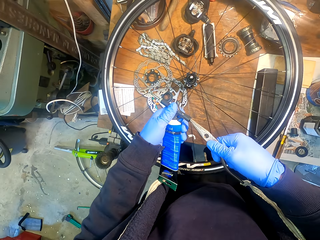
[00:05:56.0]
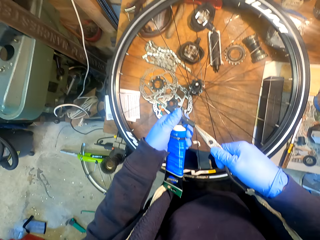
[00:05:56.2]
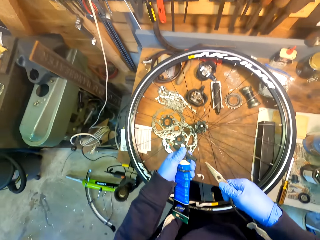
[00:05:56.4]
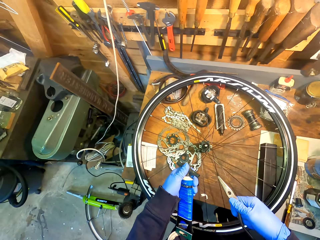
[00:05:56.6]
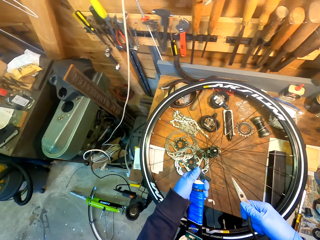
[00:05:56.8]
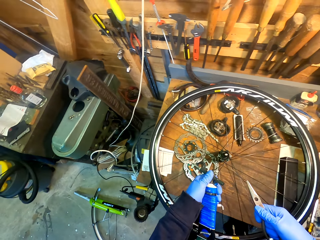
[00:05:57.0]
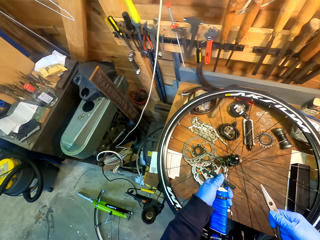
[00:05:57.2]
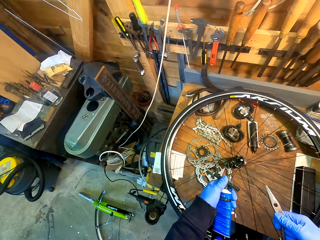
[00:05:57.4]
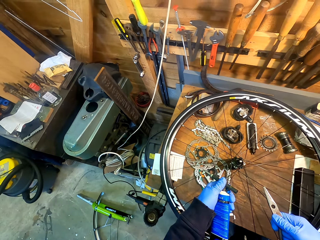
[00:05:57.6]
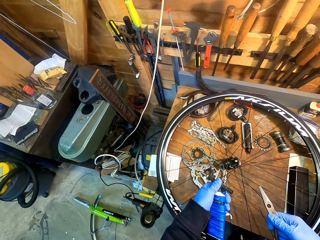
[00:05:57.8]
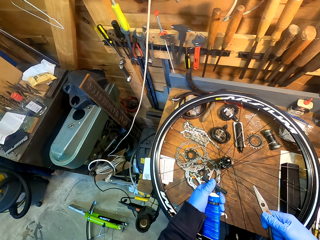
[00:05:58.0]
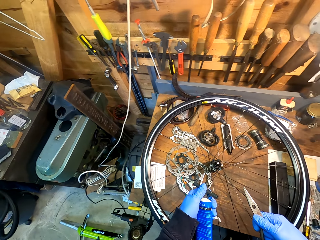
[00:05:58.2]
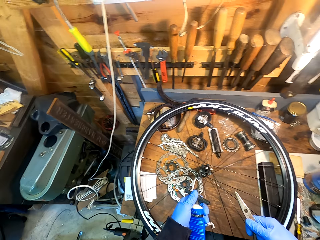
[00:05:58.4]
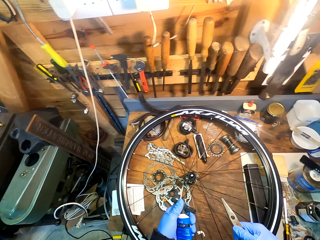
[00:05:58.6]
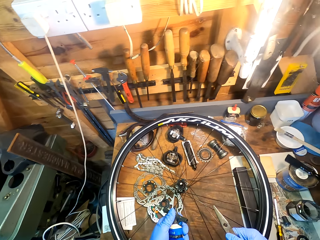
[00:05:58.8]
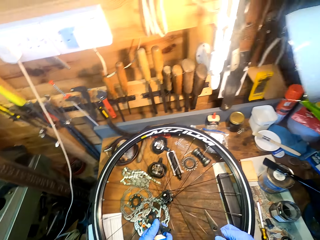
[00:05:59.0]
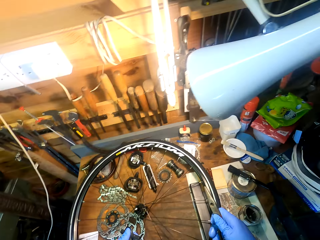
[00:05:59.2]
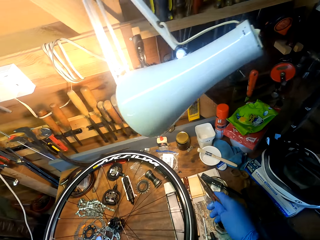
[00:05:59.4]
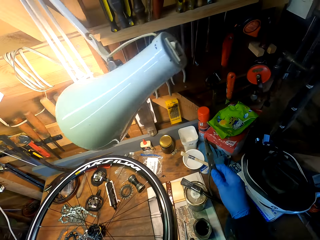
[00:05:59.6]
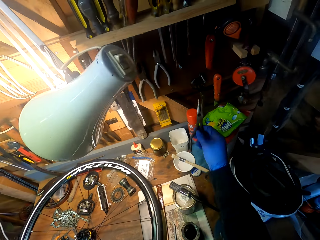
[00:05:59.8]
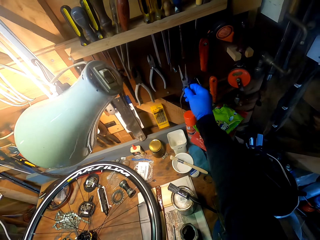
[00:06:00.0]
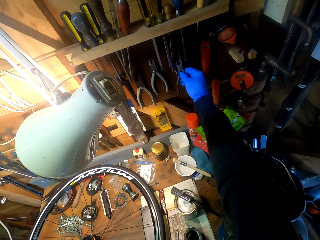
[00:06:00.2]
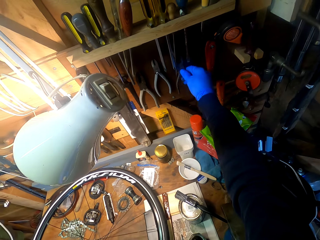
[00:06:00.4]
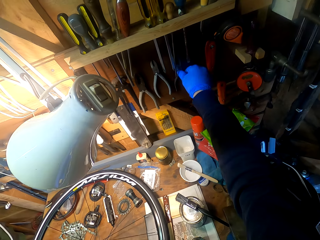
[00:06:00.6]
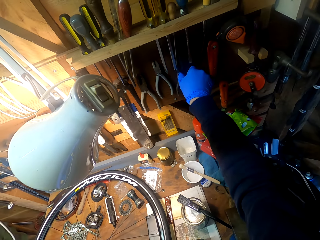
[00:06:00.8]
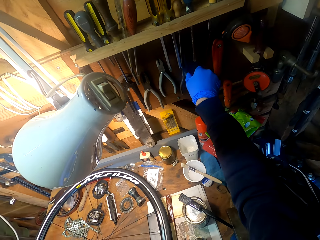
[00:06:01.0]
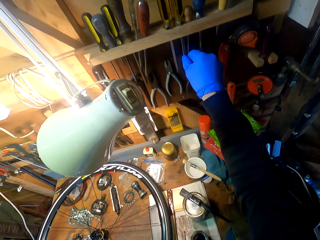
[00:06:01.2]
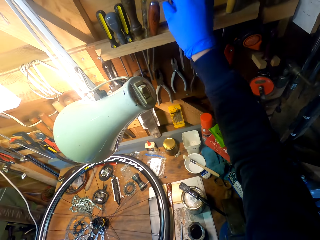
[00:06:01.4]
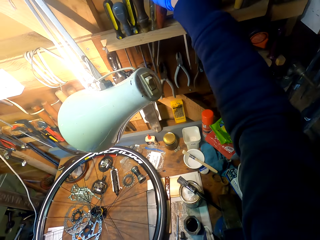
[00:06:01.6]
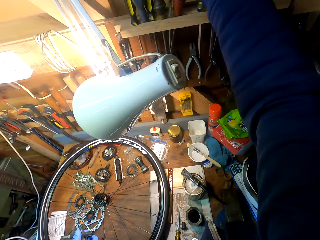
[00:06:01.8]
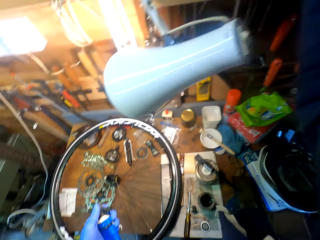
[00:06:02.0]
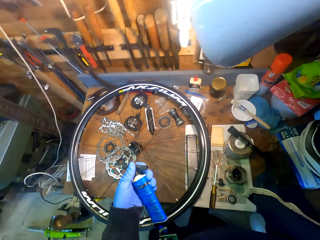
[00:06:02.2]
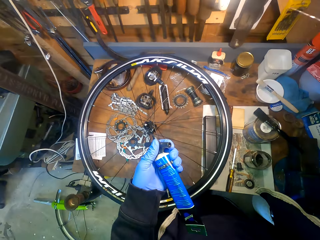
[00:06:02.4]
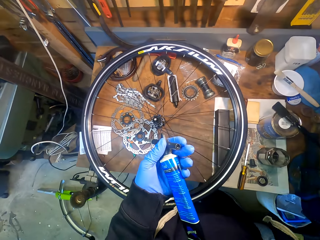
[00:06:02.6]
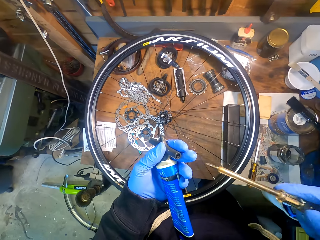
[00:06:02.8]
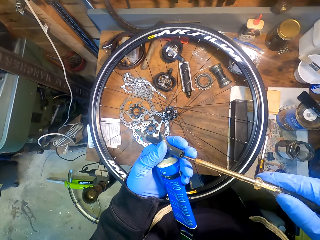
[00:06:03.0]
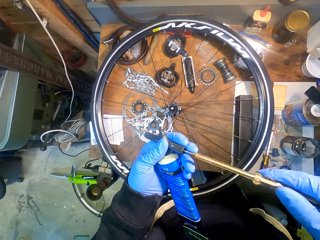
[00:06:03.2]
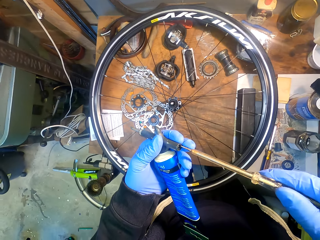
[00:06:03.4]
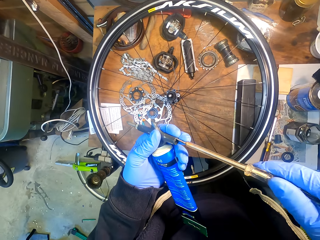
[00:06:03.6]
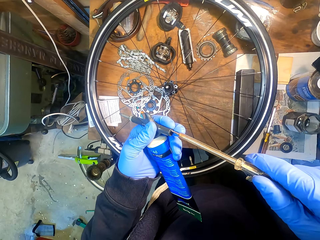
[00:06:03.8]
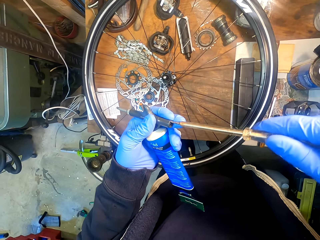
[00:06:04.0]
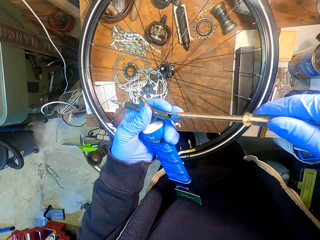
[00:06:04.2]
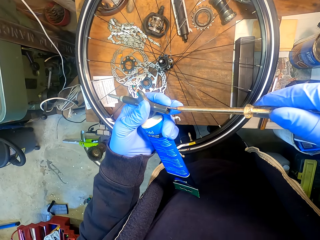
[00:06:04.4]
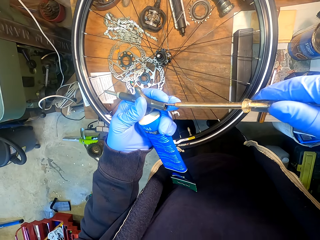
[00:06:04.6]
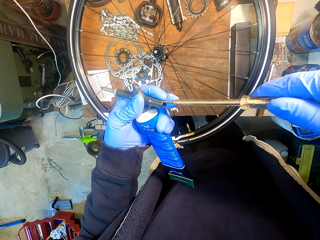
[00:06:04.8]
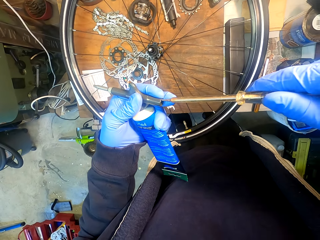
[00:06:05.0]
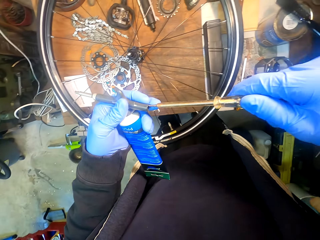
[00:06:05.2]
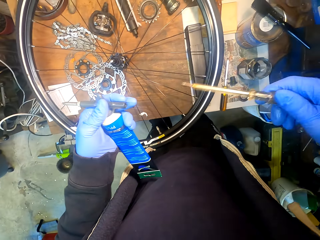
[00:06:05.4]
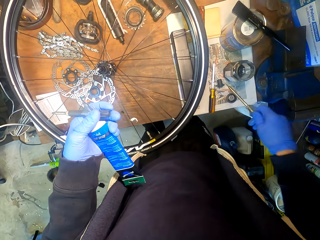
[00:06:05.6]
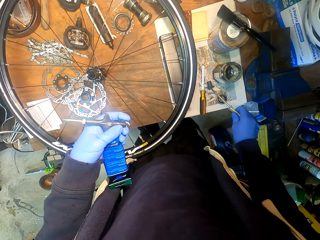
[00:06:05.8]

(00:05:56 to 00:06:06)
The camera wearer adjusts a nut on a glue bottle with pliers. They look around a room. They hang the pliers on a wall. They pick a screwdriver from the wall. They adjust the nut on the glue bottle with the screwdriver.

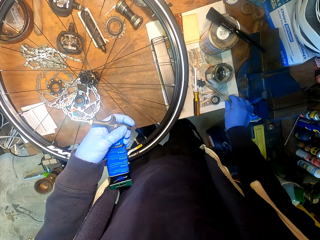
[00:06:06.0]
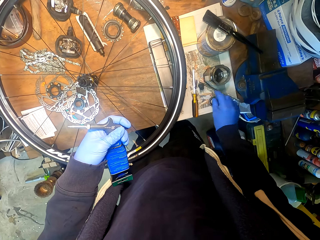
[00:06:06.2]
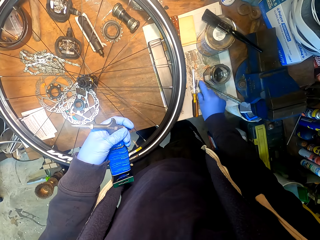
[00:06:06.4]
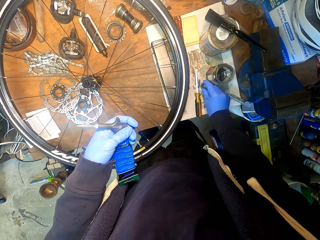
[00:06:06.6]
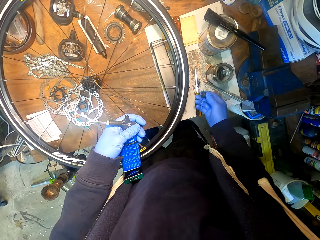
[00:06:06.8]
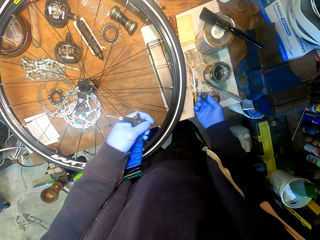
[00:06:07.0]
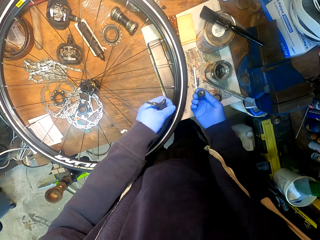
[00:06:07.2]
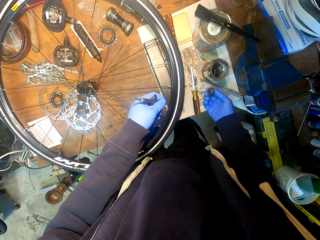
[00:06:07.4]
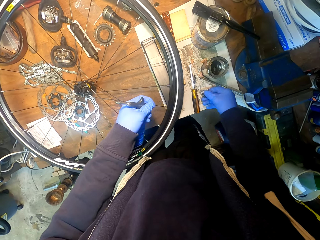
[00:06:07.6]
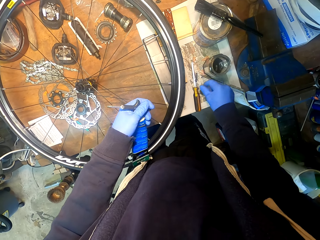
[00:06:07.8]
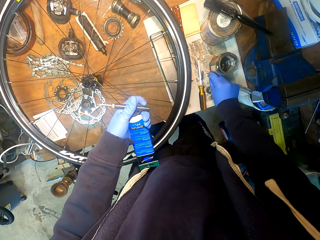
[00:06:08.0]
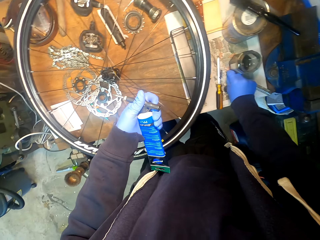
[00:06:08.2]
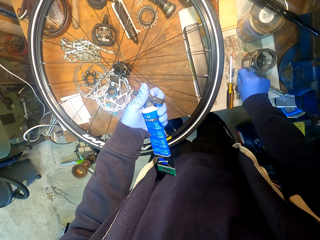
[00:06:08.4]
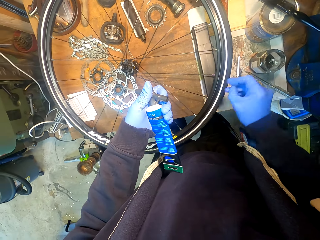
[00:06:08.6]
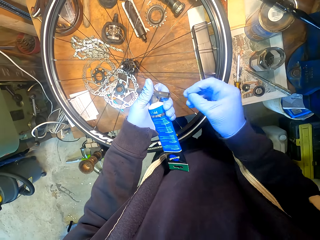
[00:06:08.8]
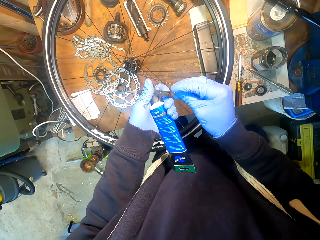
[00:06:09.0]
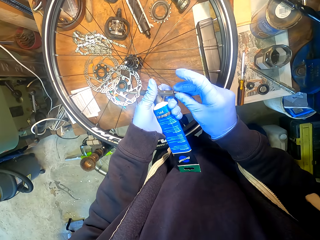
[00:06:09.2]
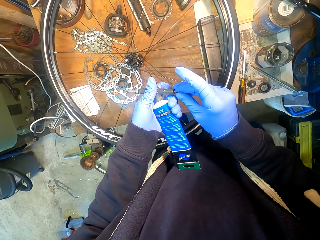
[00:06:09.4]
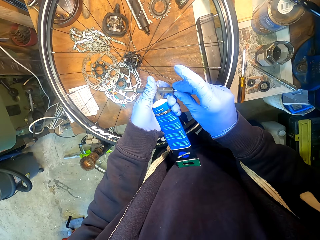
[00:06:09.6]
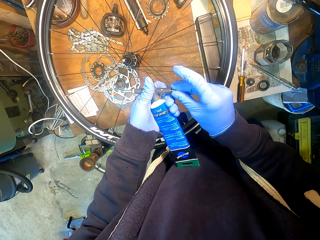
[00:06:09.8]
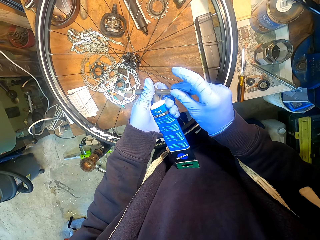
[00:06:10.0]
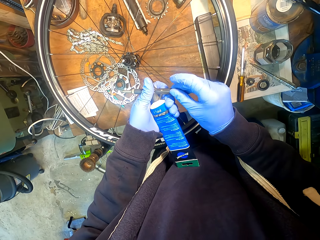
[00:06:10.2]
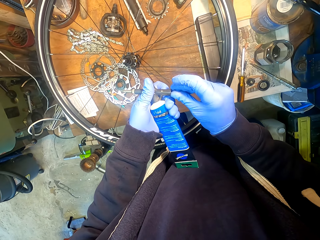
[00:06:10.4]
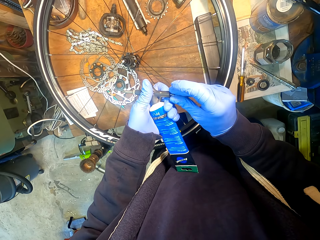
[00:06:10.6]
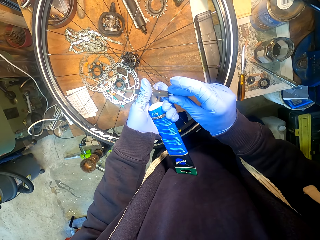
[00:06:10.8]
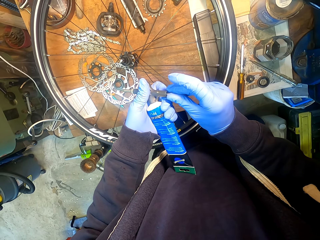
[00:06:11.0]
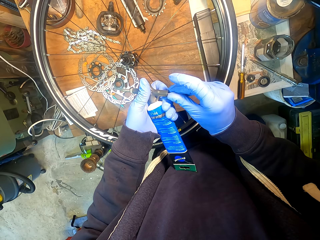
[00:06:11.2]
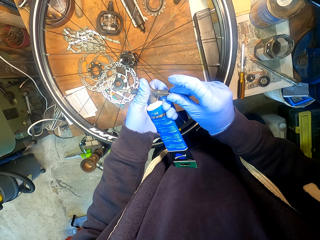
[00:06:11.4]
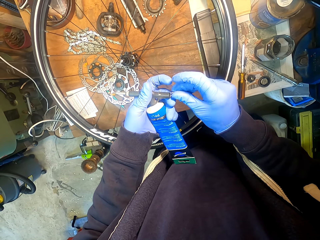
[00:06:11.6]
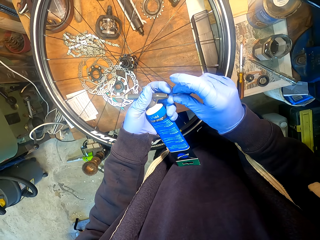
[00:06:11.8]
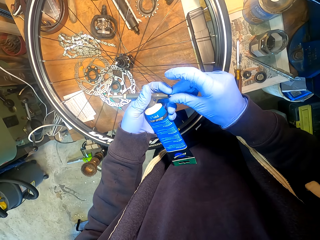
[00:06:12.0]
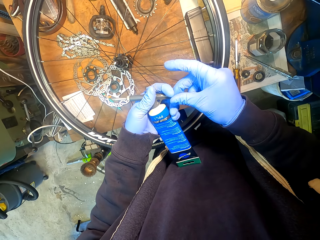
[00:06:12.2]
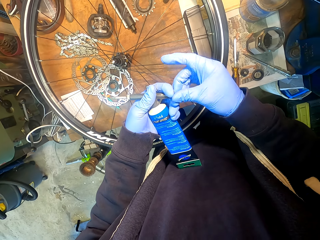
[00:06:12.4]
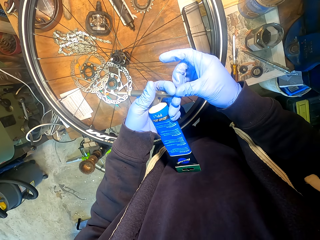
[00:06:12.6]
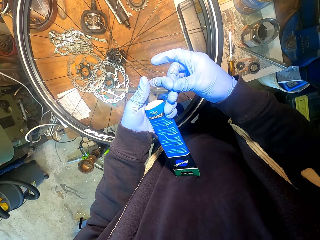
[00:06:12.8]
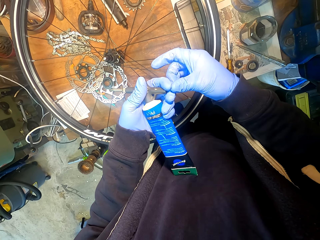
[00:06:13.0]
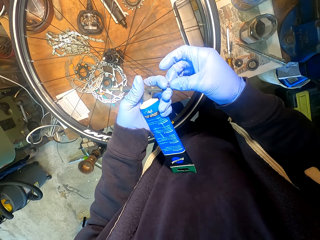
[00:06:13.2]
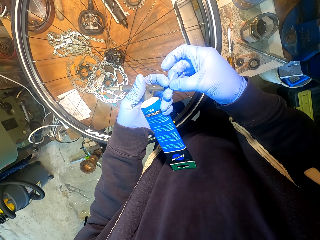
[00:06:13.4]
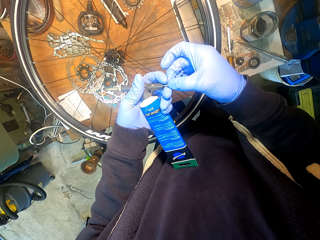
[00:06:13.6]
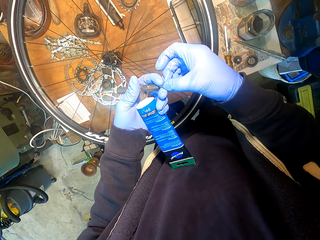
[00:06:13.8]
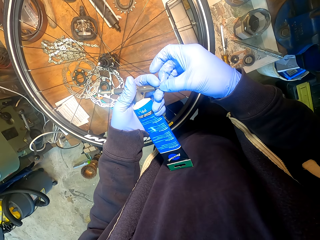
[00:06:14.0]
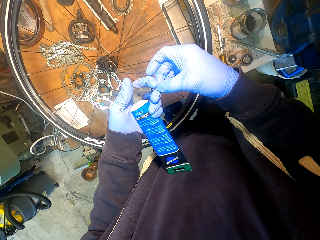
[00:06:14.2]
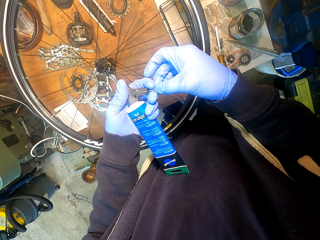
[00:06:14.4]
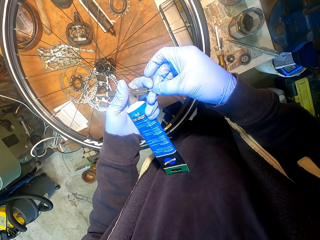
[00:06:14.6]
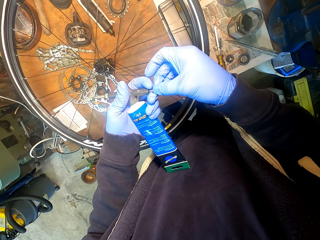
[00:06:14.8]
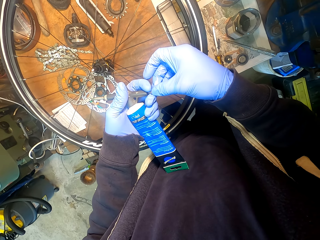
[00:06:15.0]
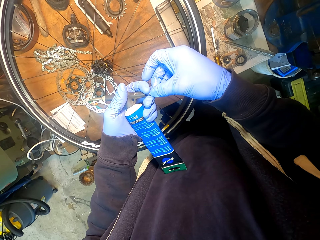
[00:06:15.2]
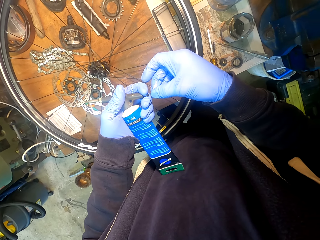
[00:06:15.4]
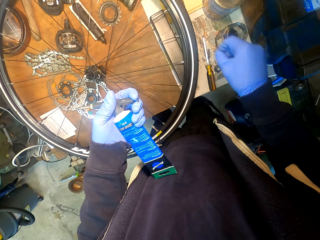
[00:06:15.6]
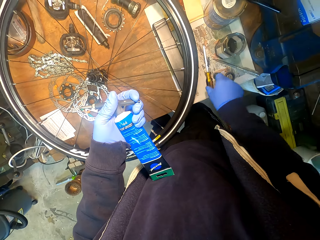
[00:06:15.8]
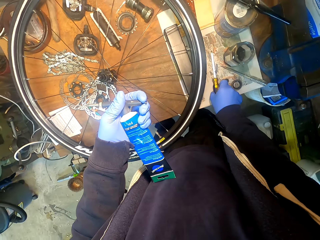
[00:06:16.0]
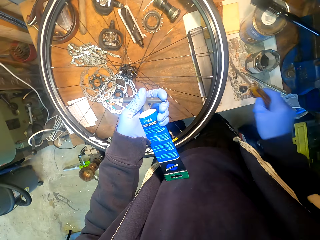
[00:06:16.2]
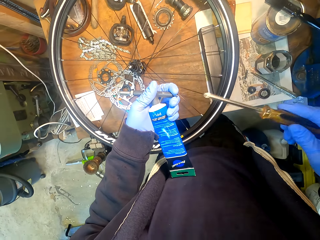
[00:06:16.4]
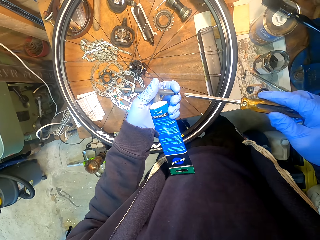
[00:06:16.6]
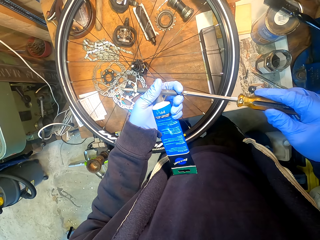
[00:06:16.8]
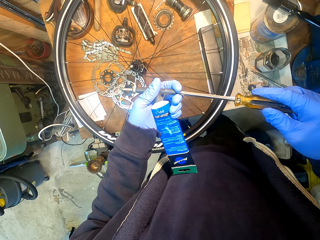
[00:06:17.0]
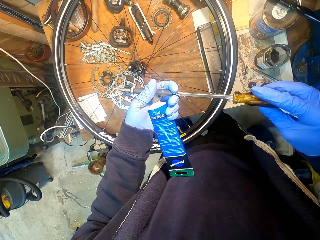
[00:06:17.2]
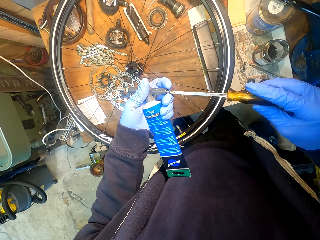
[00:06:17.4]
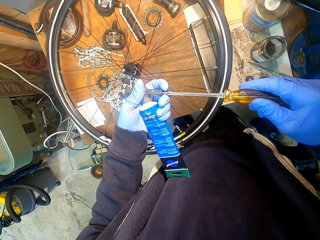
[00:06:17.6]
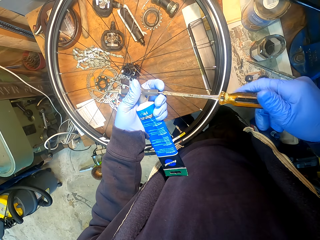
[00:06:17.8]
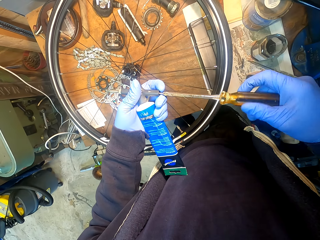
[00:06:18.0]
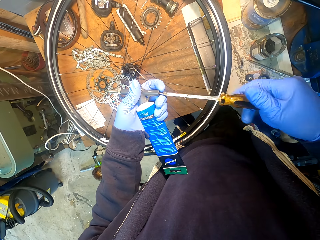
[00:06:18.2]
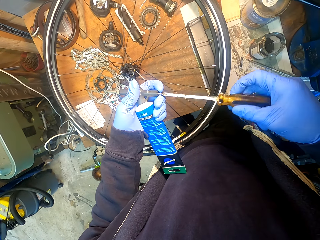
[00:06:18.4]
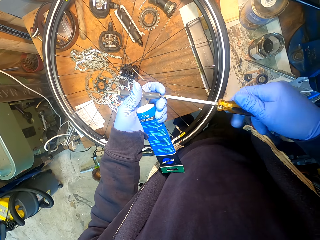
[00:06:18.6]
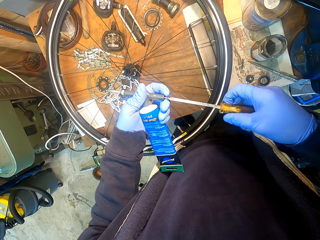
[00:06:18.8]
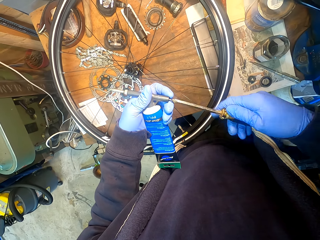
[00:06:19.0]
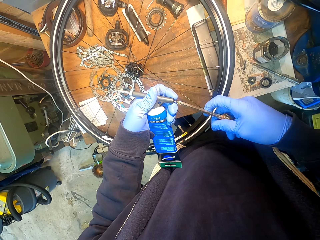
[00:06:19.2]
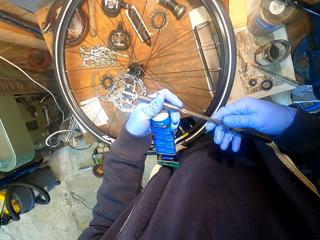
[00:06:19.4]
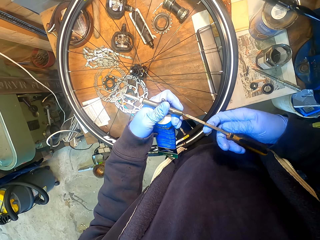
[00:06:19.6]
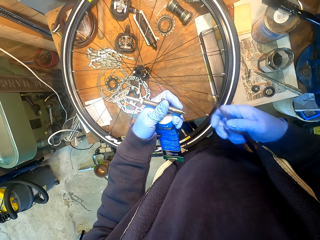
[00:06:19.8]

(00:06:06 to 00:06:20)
The camera wearer puts down a screwdriver on a table. They pick up a plastic. They move a lid on the table. They place down the plastic. They pick up a nut from the table. They insert the nut in a glue bottle. They adjust the nut in the glue bottle. They pick up the screwdriver from the table. They adjust the nut on the glue bottle with the screwdriver.
